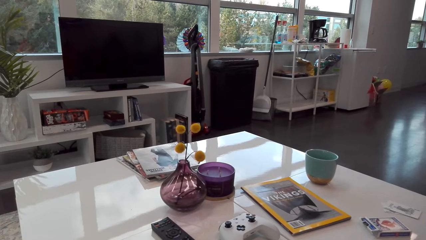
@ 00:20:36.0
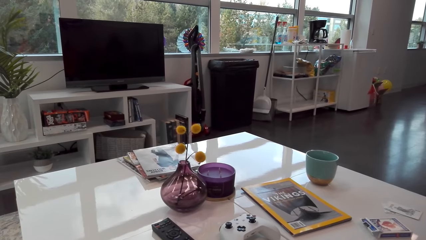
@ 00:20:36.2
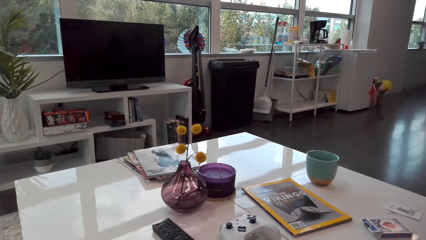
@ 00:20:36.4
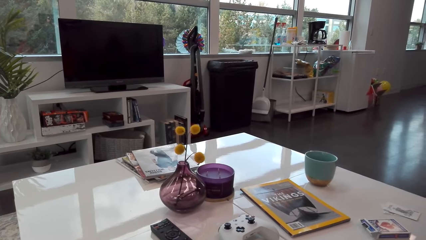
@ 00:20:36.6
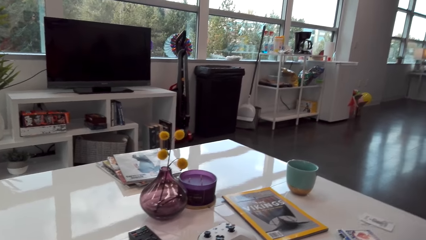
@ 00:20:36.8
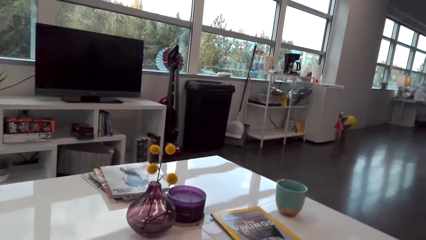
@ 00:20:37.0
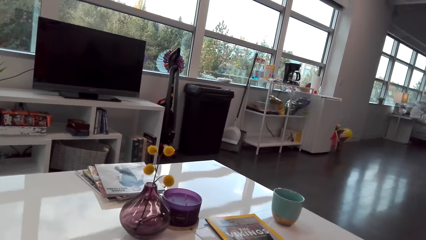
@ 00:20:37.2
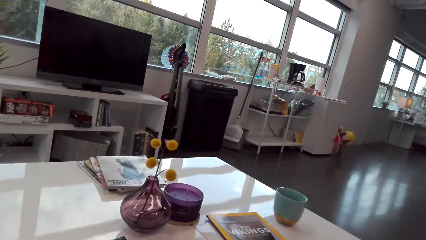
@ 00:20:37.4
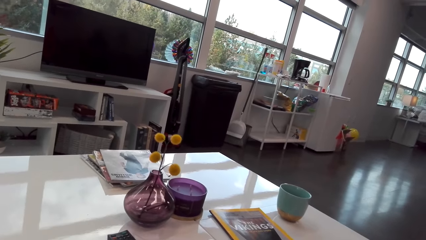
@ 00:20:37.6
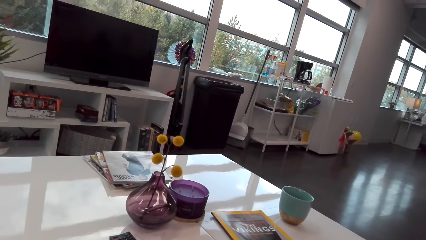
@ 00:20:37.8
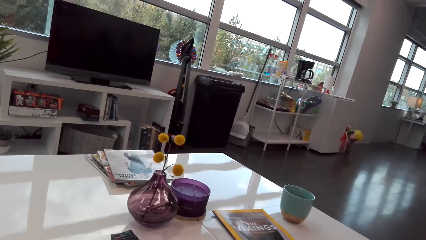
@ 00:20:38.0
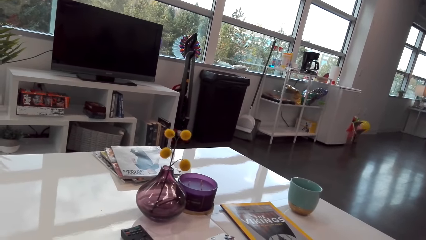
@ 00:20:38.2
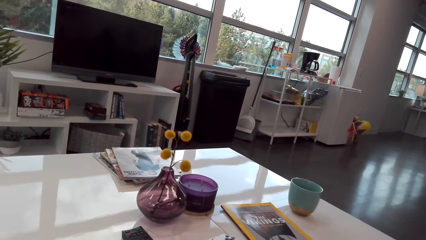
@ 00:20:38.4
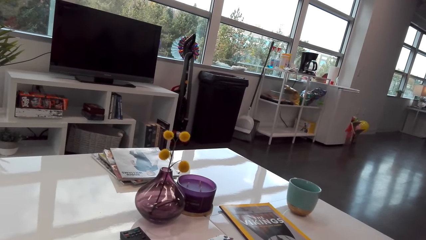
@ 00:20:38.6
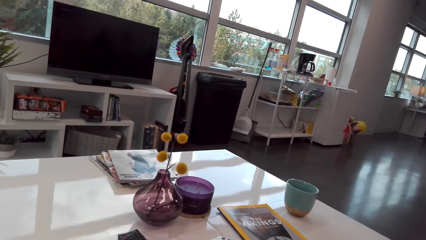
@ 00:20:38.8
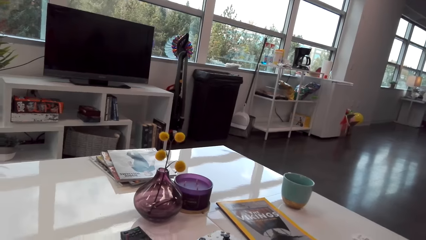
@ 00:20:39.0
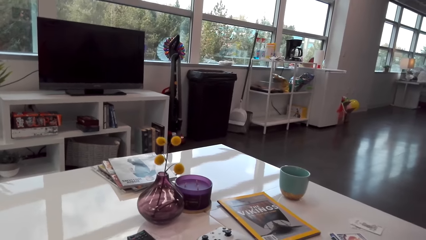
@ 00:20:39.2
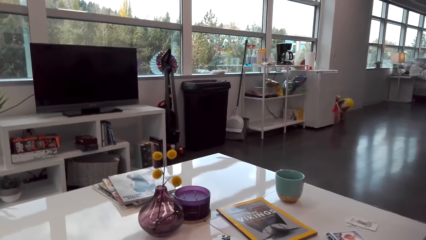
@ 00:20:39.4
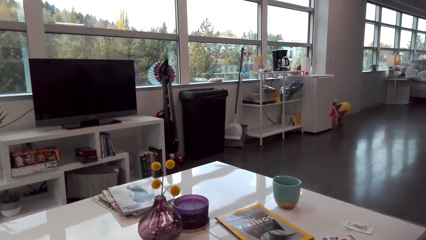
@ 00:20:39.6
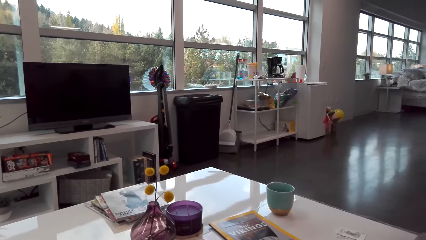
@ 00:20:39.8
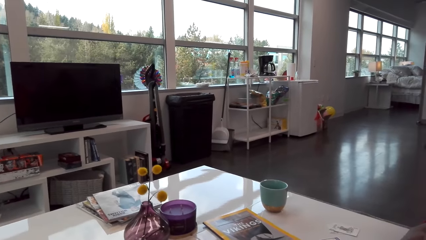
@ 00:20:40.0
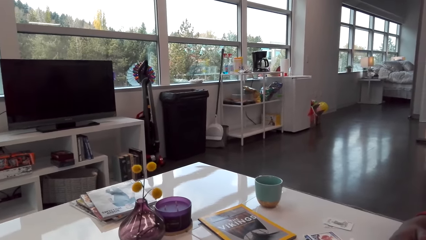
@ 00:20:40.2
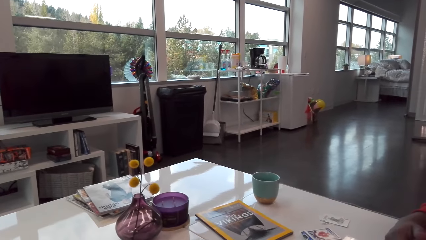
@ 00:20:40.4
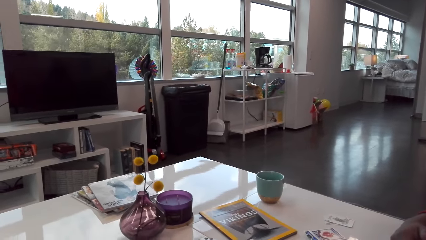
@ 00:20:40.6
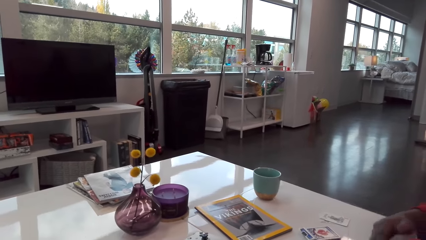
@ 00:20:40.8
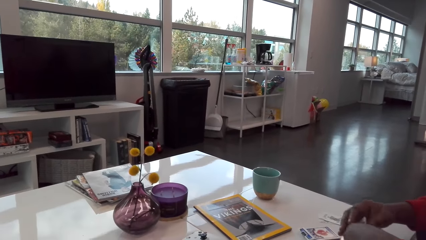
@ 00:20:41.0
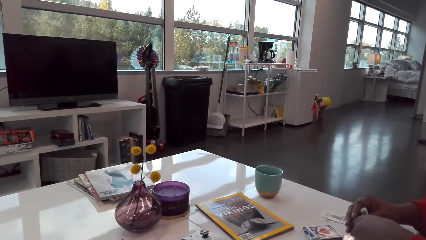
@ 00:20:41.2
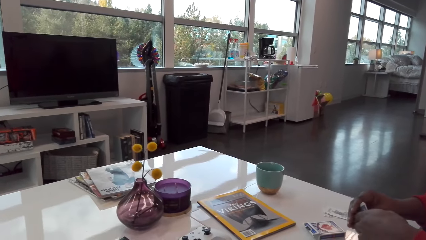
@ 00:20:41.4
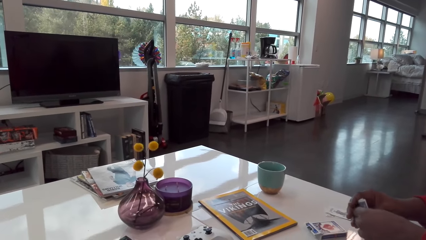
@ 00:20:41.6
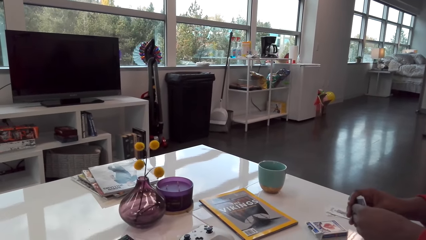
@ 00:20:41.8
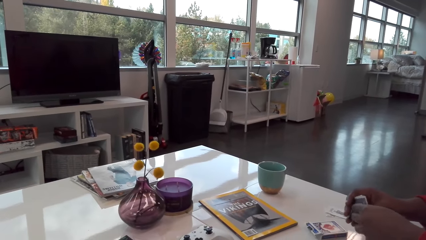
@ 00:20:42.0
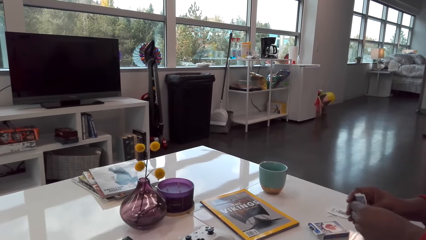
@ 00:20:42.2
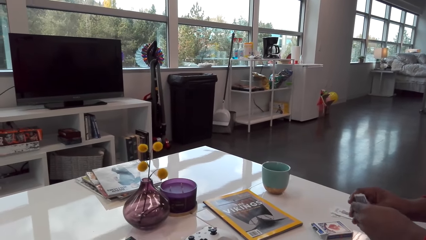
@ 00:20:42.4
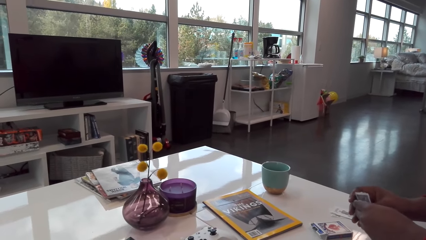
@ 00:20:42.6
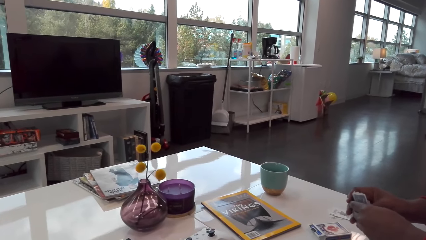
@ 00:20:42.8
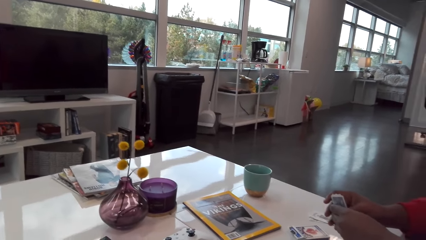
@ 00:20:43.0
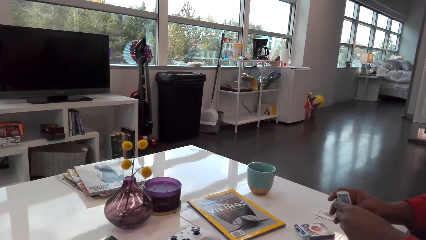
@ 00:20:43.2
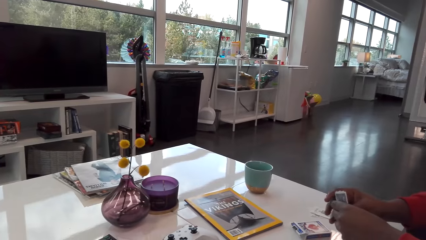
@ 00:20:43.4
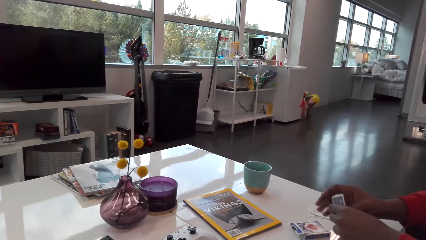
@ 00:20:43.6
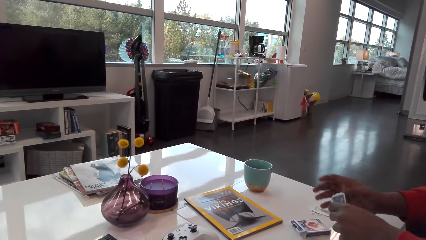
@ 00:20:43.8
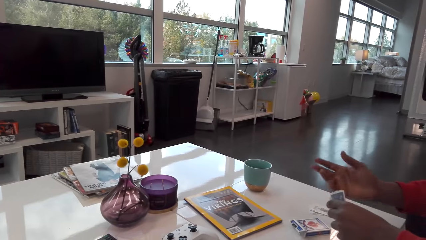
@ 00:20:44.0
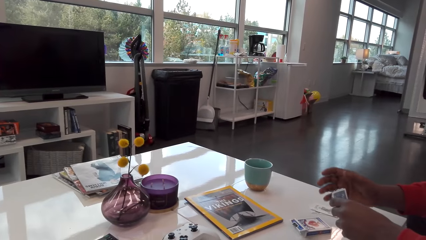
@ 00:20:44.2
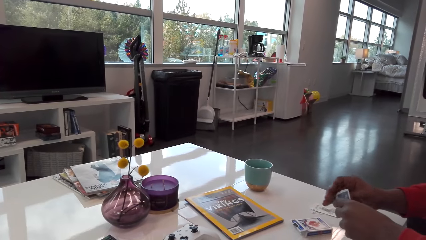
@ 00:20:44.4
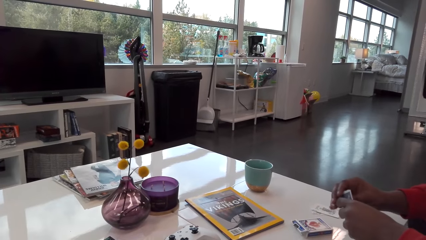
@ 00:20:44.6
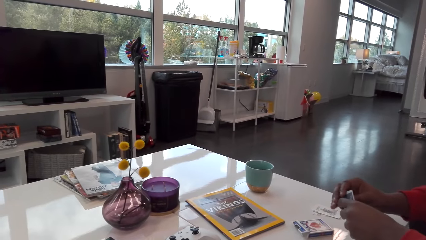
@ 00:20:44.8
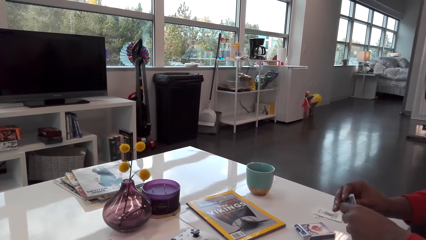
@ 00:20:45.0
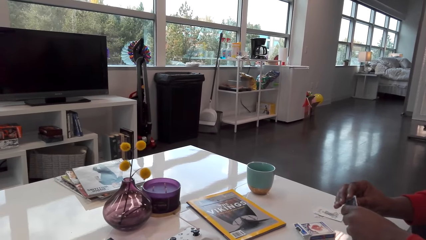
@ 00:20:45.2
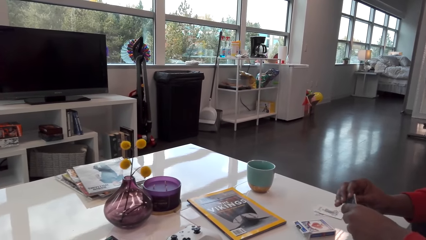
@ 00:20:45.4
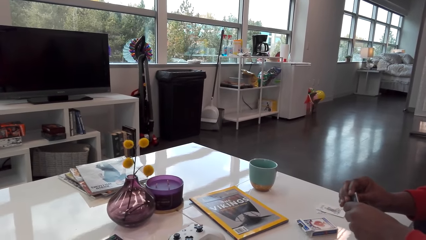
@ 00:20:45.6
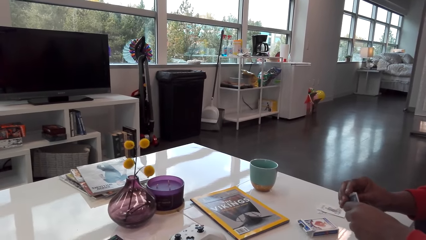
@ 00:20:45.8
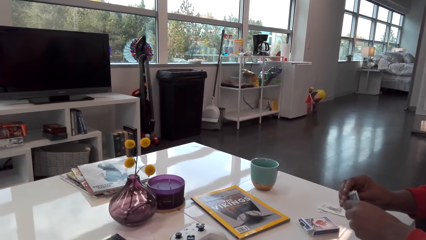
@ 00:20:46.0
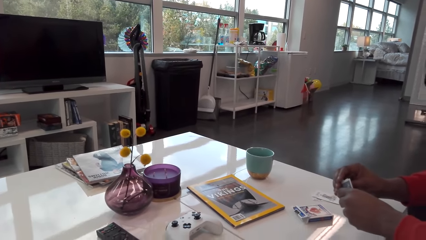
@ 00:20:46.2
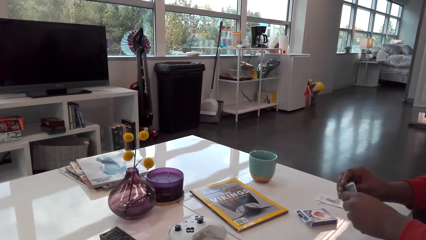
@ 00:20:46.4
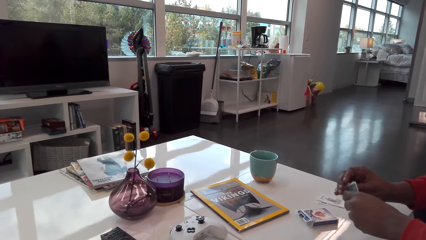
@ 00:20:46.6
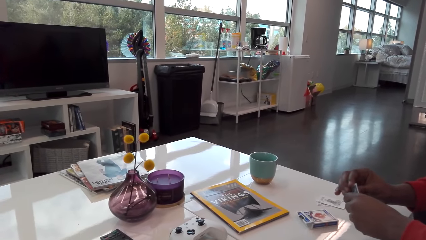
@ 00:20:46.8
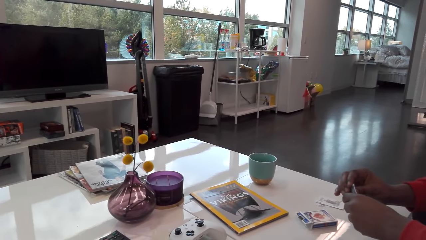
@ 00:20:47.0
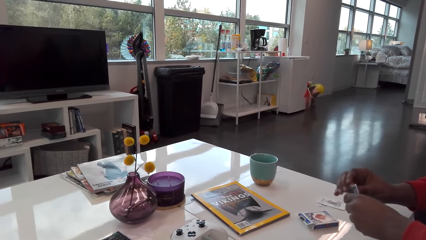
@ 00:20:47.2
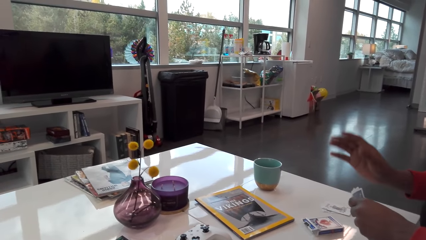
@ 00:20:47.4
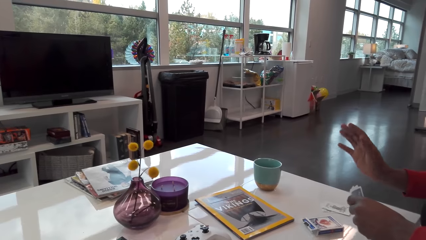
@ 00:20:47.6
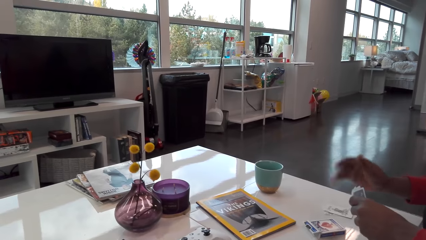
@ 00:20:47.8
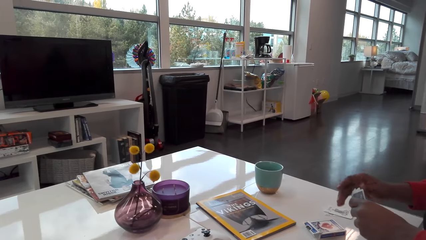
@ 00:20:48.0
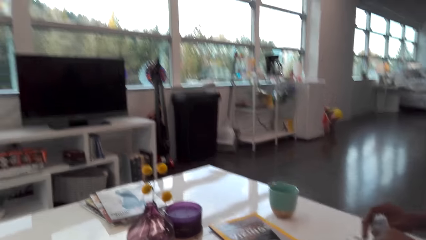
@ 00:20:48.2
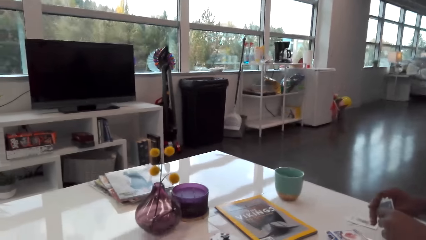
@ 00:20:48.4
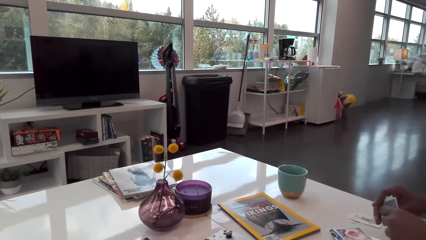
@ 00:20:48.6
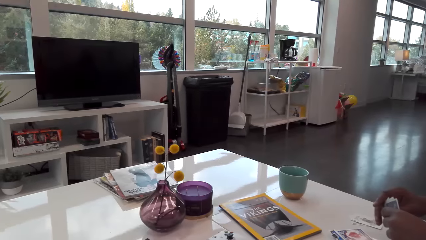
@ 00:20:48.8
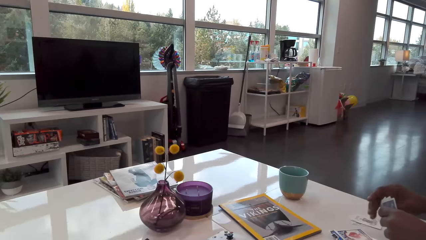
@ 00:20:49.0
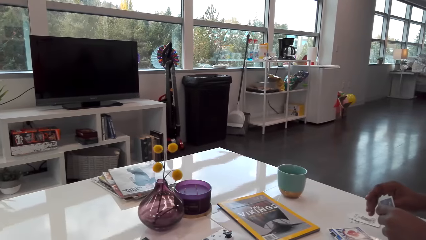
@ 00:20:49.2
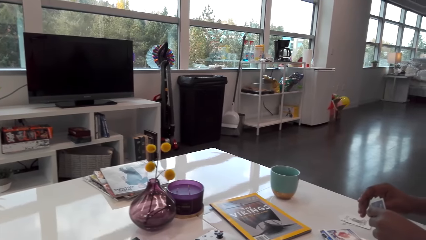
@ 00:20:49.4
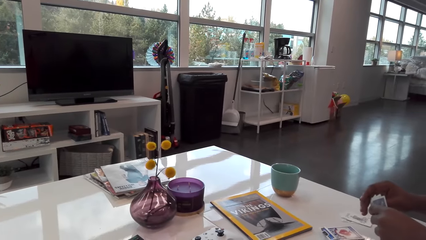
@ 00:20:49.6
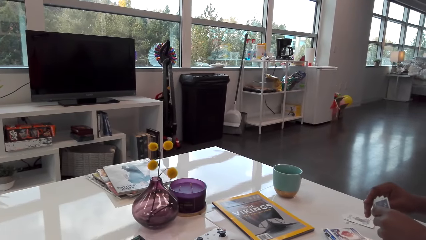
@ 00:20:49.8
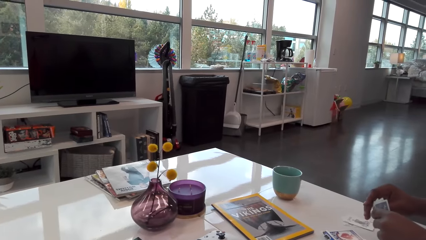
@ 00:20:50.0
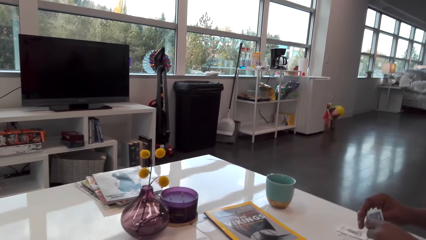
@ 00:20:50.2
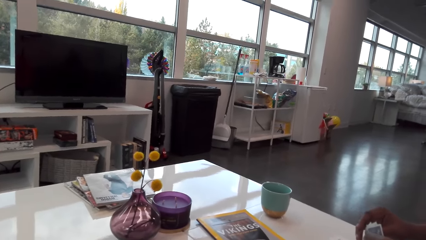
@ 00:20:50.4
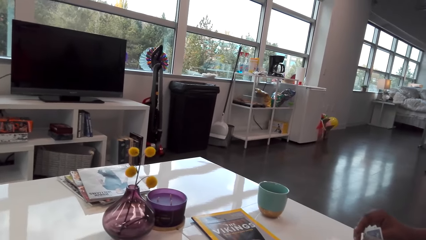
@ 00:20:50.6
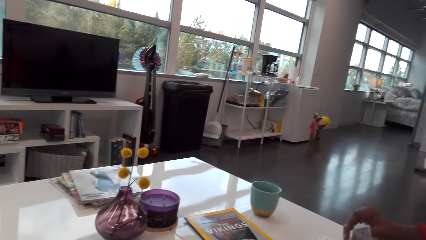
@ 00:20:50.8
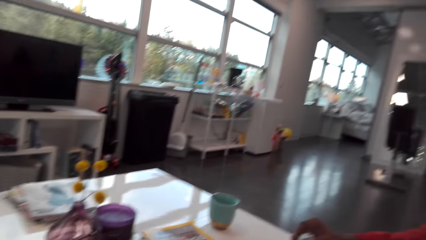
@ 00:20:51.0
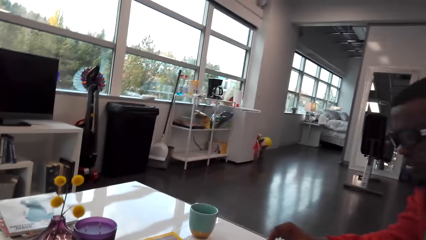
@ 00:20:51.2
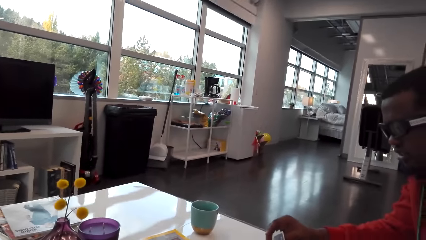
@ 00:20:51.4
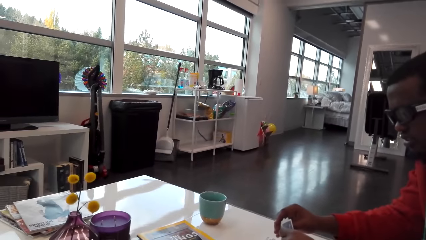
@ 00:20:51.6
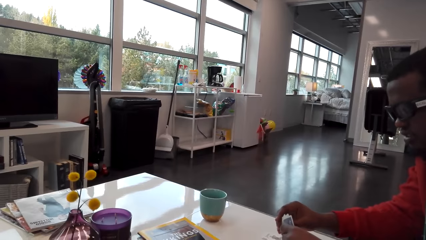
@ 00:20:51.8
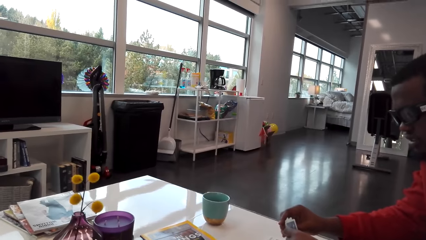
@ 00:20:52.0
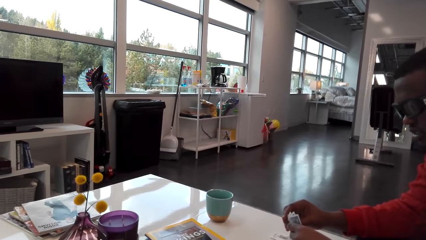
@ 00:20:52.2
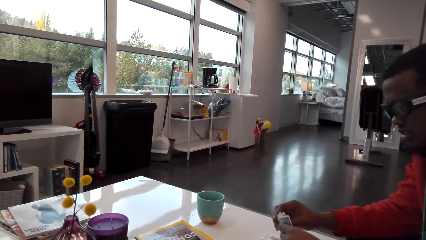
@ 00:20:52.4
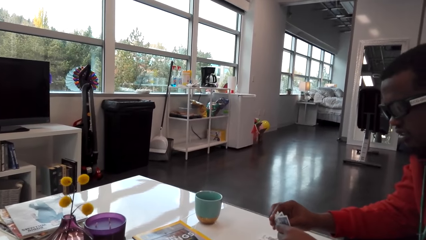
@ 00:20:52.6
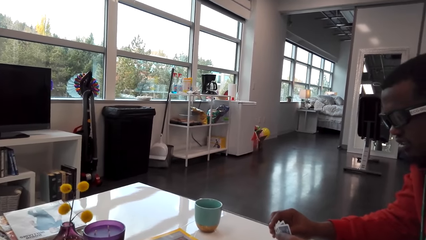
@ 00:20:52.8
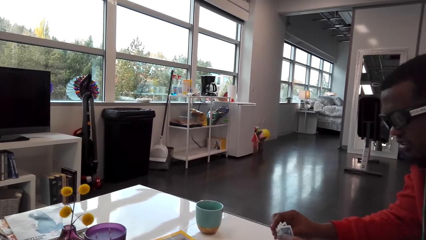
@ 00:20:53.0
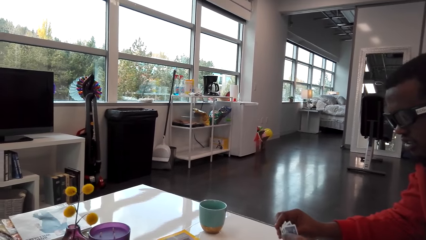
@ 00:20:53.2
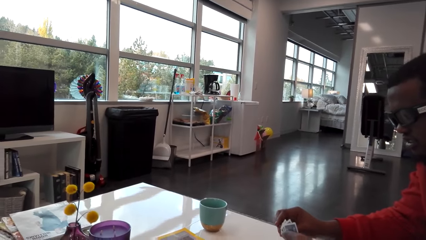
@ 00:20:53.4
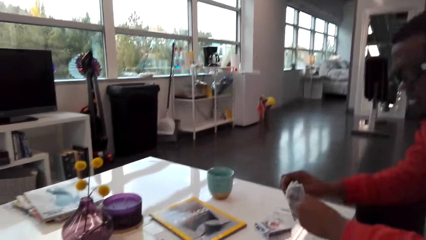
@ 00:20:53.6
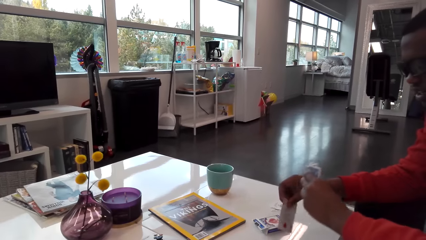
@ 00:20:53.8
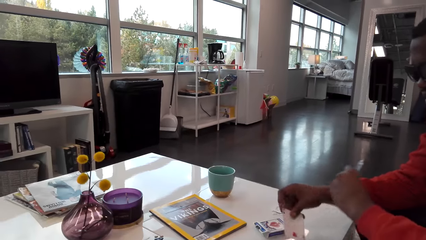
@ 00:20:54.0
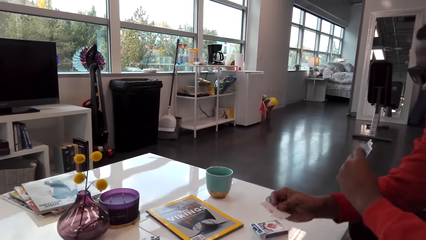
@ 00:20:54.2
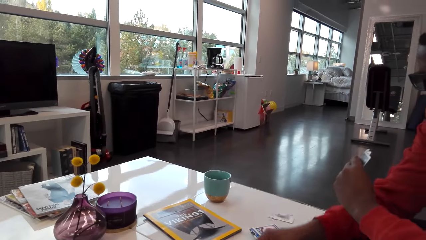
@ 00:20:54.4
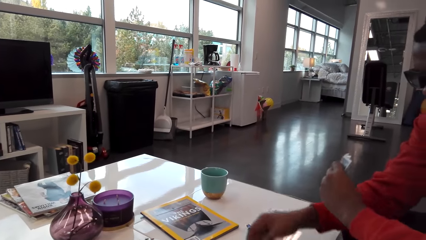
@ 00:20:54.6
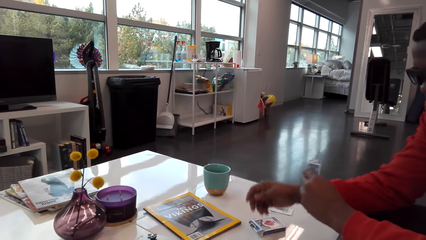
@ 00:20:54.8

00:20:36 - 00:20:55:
The camera wearer plays cards with a man. The man talks to the camera wearer. The camera wearer talks to the man. The man talks to the camera wearer. The camera wearer talks to the man. The man talks to the camera wearer and moves his hand. The man plays cards with the camera wearer. The man talks with the camera wearer. The camera wearer talks to the man.
